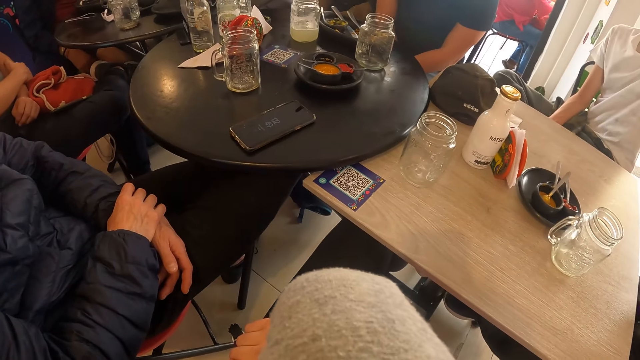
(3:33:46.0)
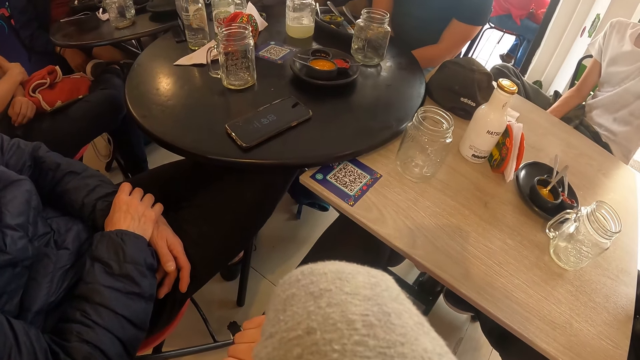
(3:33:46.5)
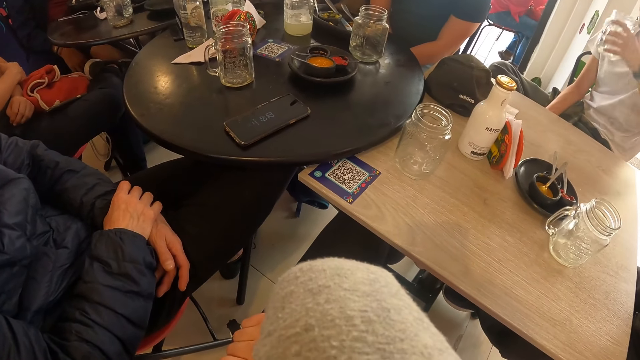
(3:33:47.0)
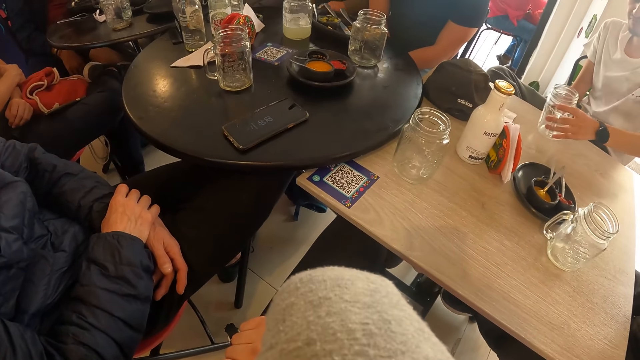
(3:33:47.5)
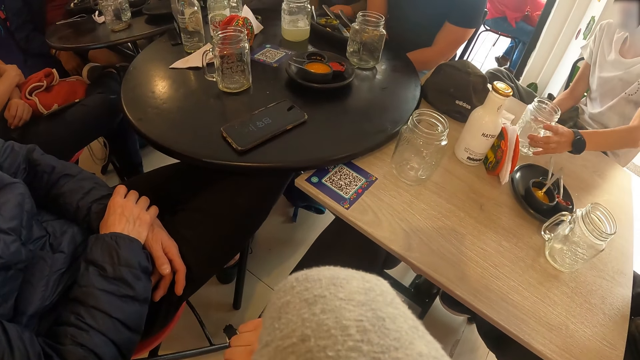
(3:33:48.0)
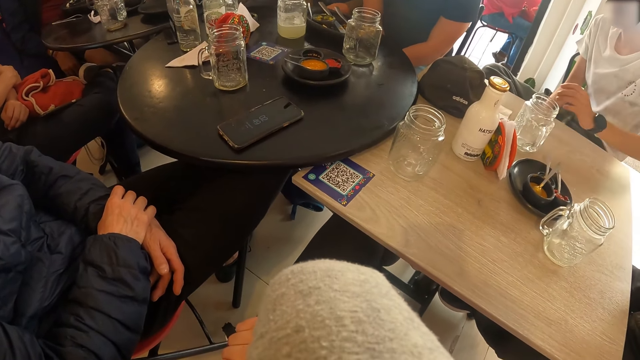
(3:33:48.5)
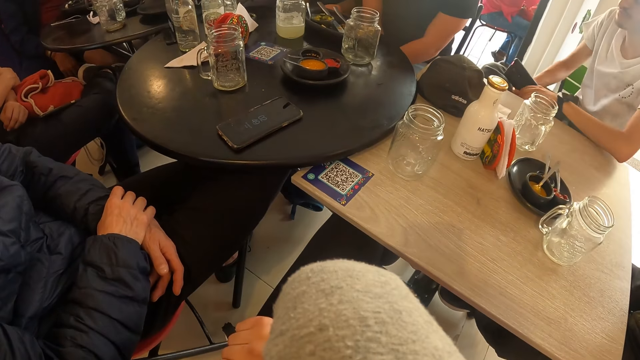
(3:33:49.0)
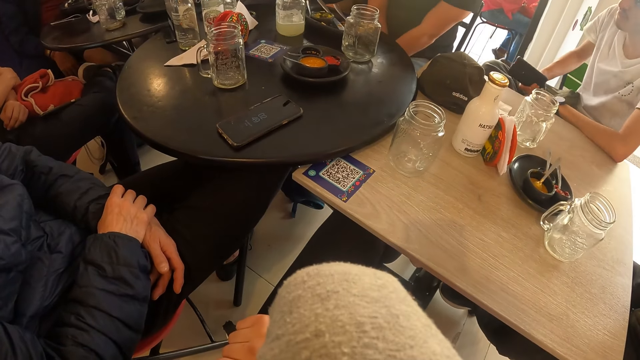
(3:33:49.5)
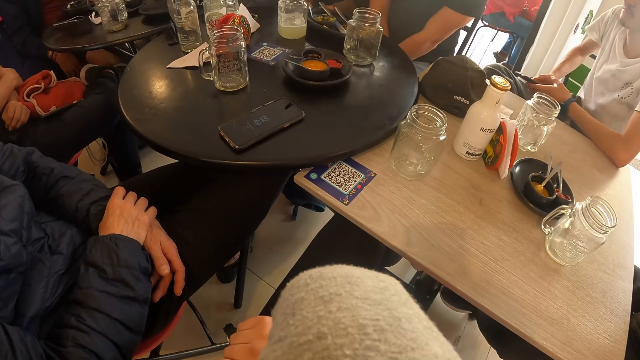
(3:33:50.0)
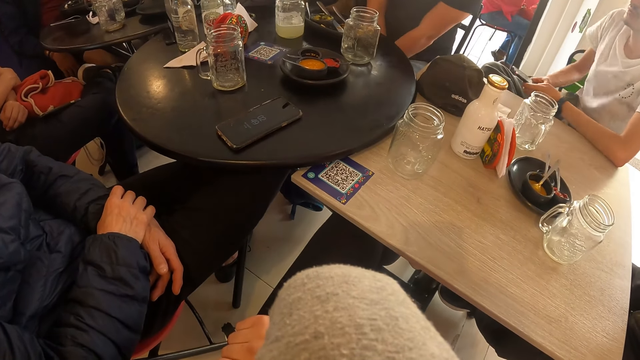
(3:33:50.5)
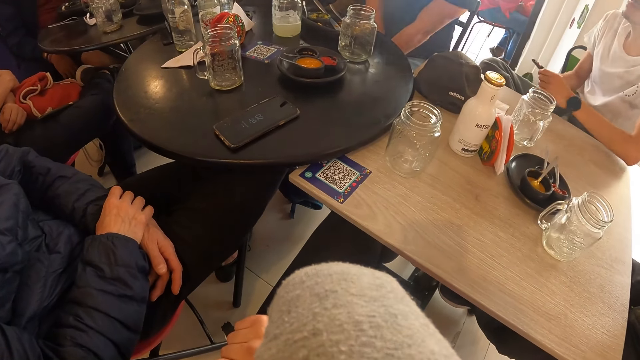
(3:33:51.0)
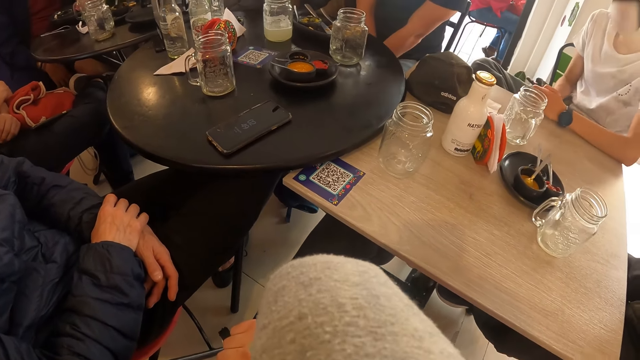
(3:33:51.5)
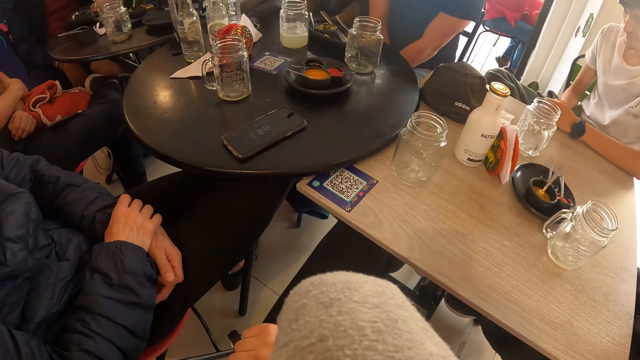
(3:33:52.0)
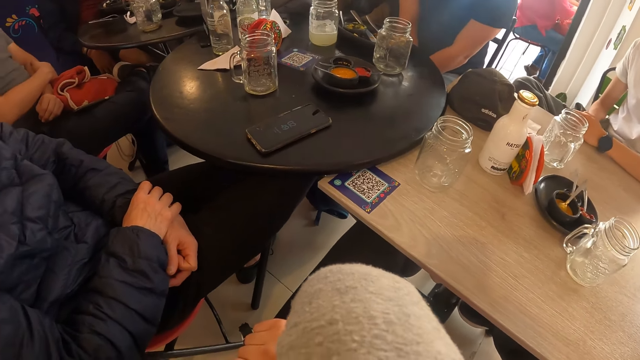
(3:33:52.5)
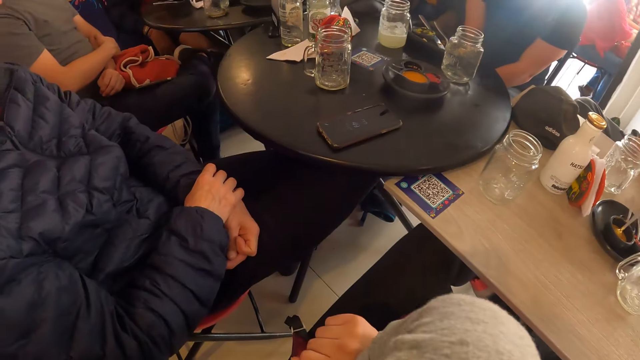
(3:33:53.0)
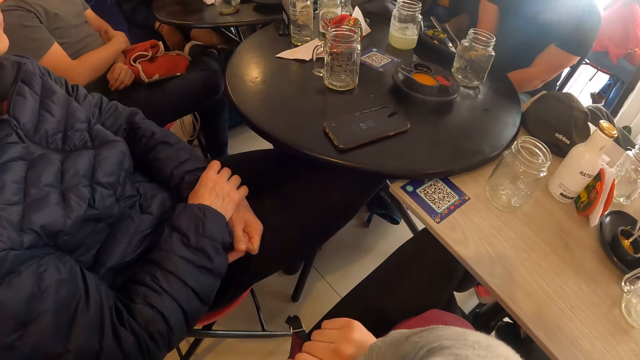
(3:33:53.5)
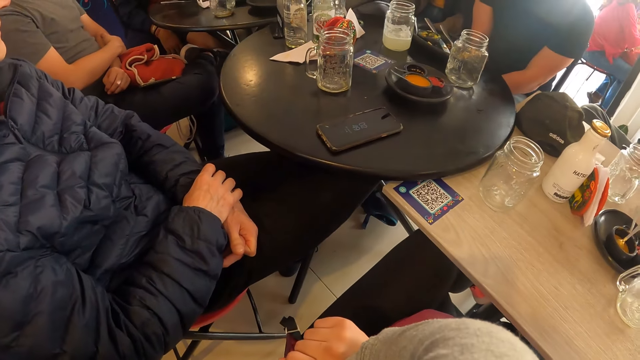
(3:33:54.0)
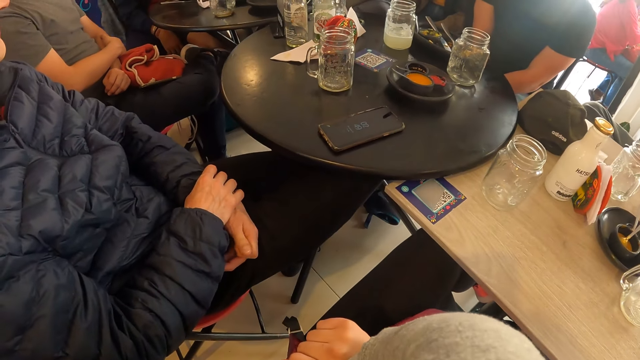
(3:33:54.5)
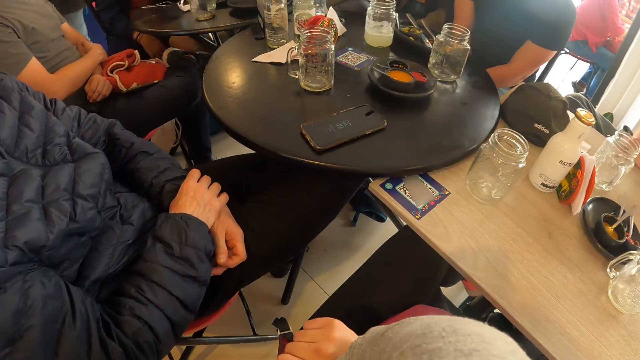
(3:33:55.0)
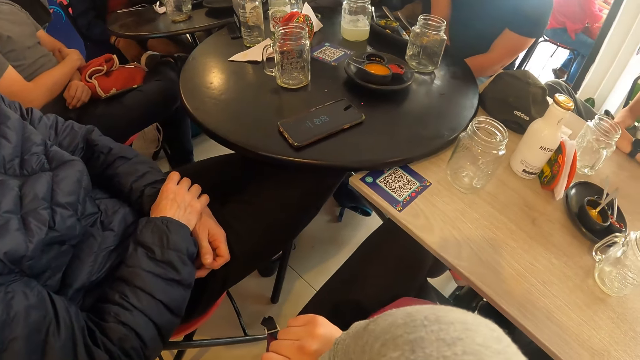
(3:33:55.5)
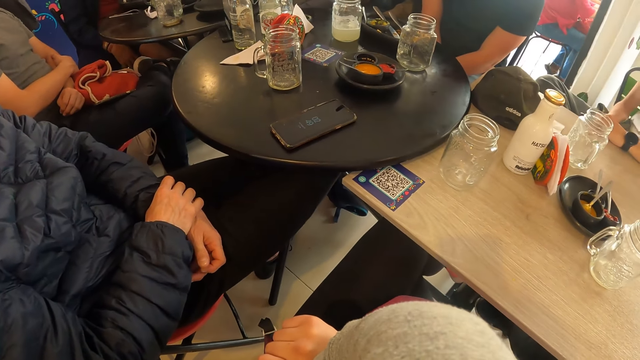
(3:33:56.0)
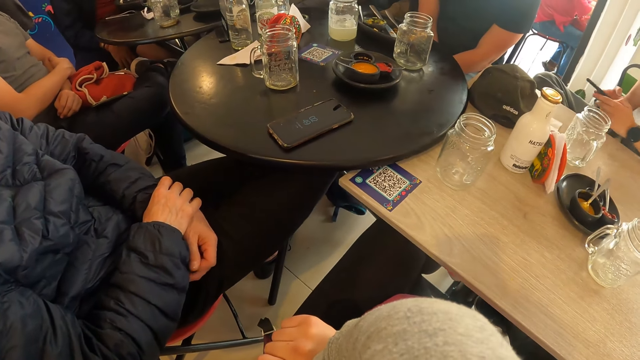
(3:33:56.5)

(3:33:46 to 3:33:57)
The camera wearer looks at the table. The man places the cup of juice on the table with his left hand. The camera wearer looks at the table. The man operates the phone in his left hand. The camera wearer looks at the table.

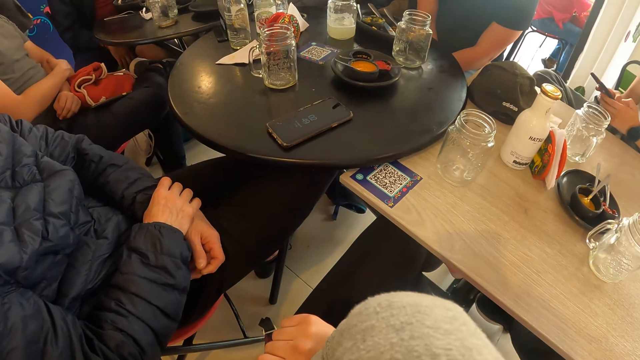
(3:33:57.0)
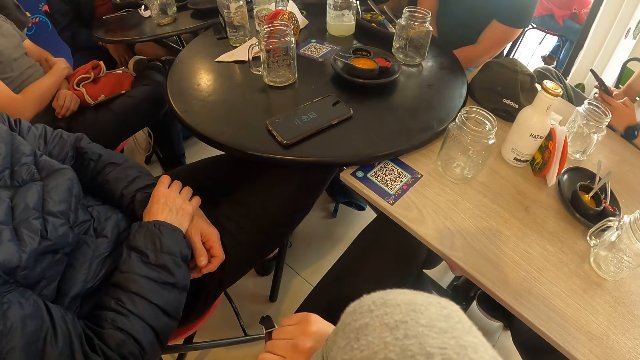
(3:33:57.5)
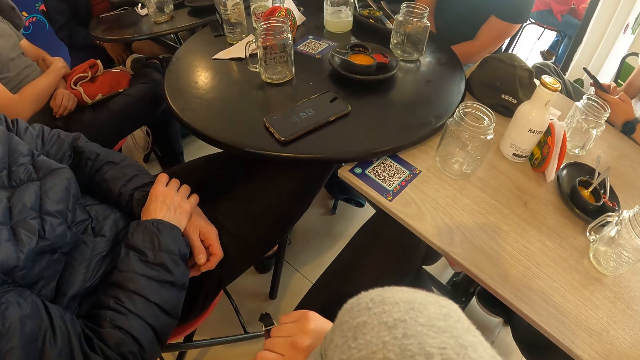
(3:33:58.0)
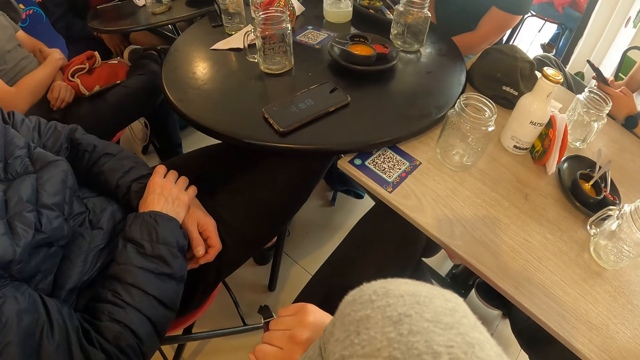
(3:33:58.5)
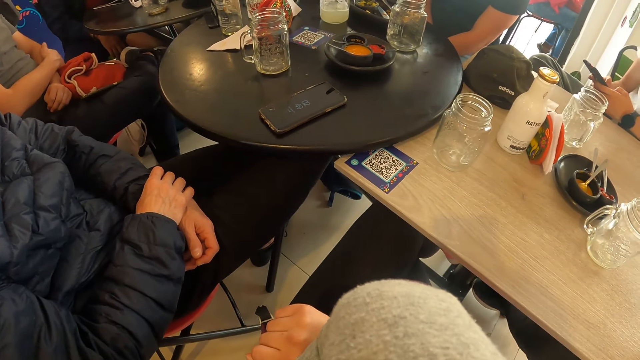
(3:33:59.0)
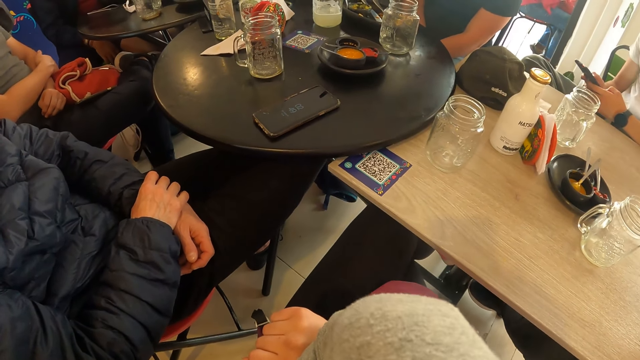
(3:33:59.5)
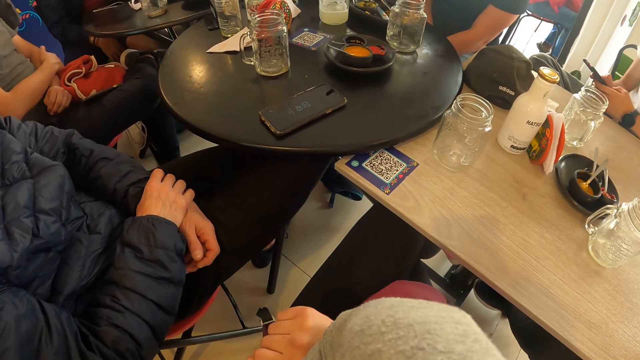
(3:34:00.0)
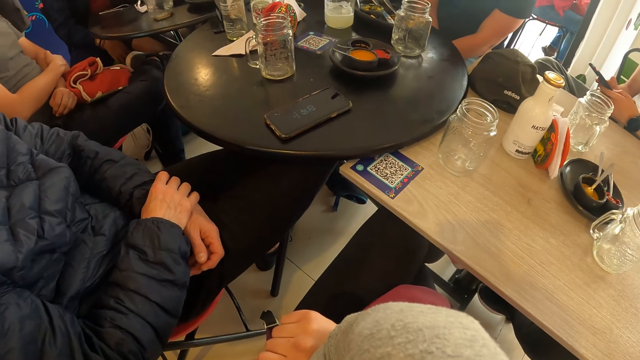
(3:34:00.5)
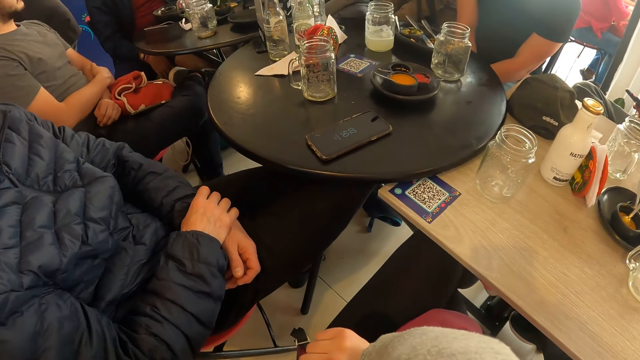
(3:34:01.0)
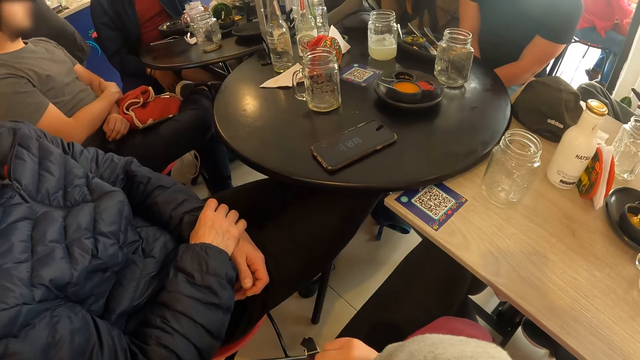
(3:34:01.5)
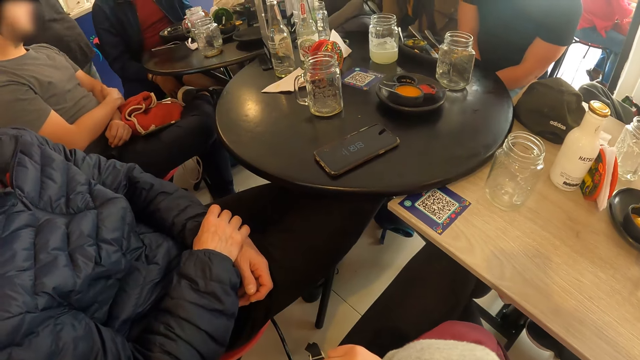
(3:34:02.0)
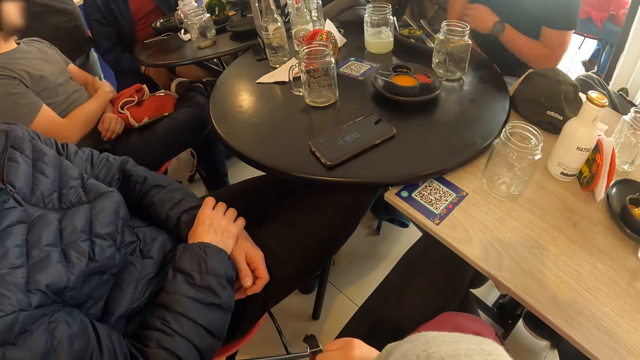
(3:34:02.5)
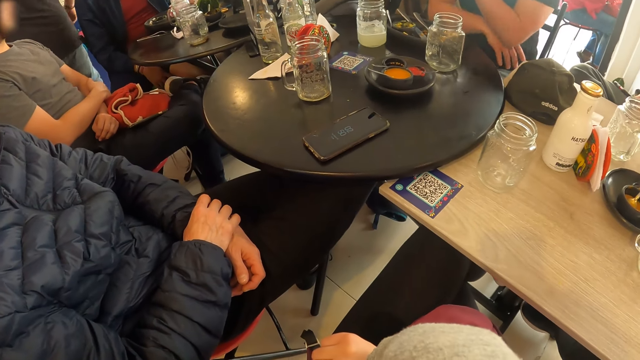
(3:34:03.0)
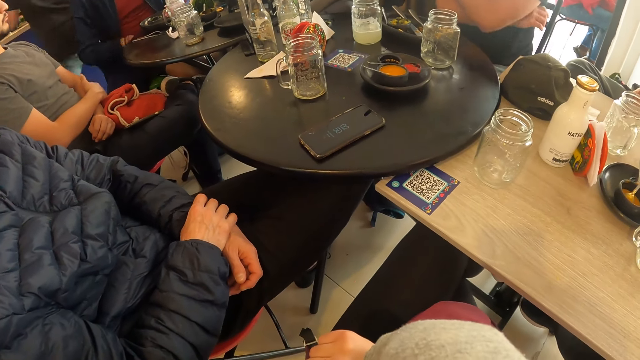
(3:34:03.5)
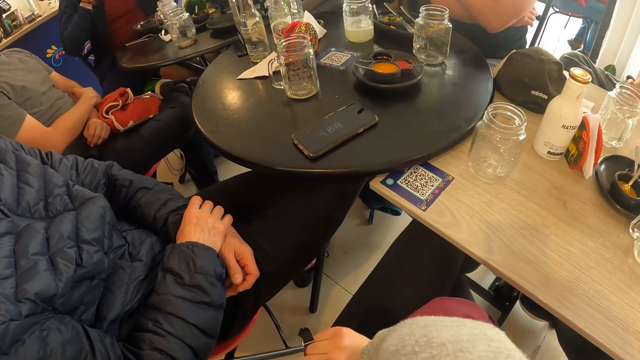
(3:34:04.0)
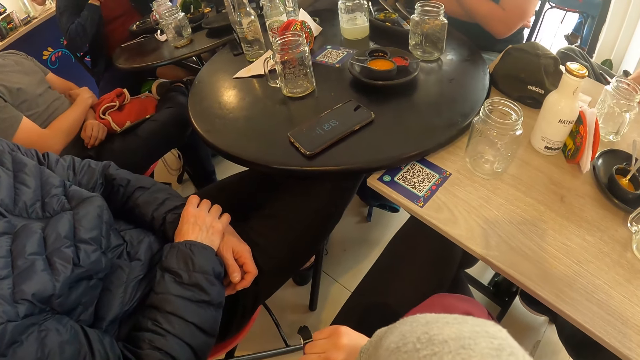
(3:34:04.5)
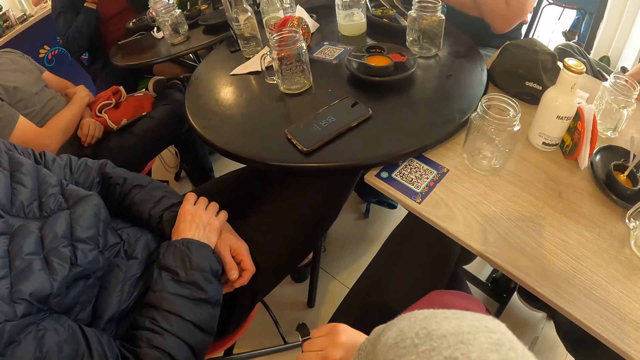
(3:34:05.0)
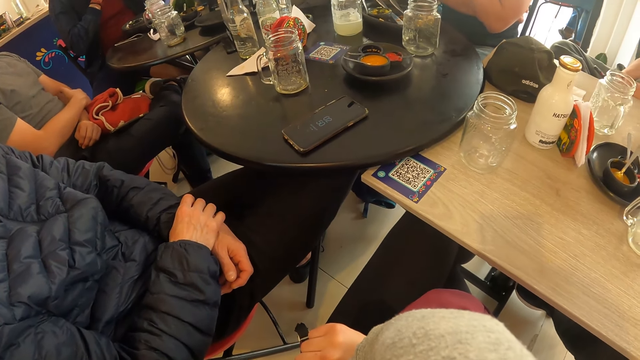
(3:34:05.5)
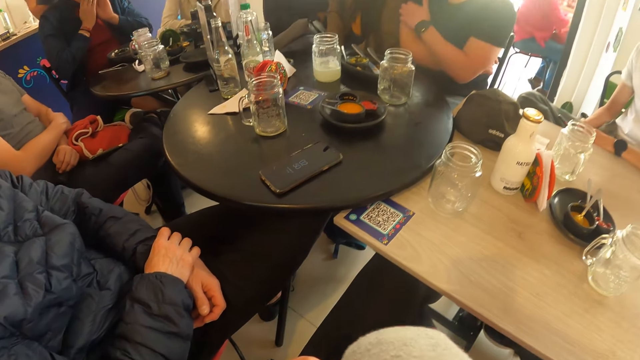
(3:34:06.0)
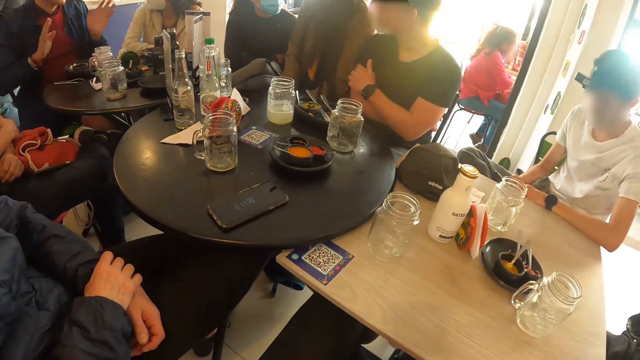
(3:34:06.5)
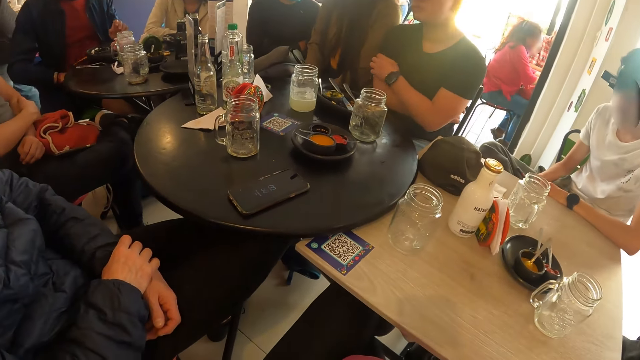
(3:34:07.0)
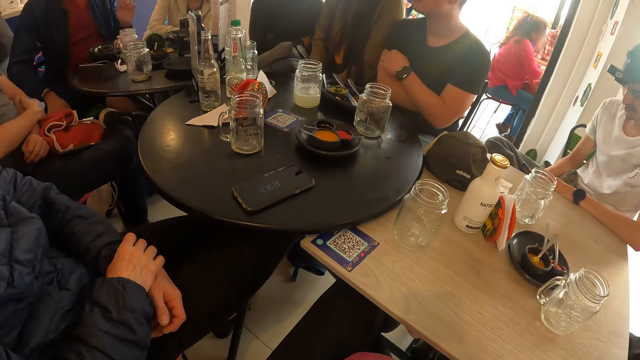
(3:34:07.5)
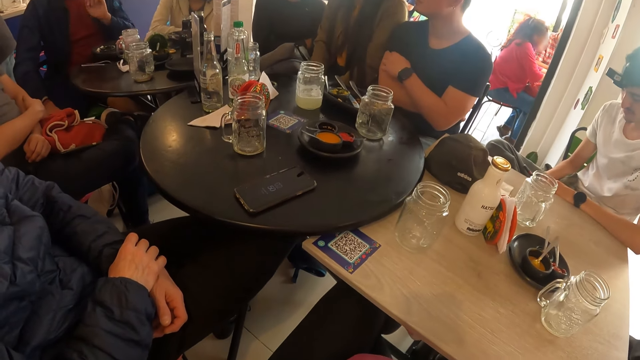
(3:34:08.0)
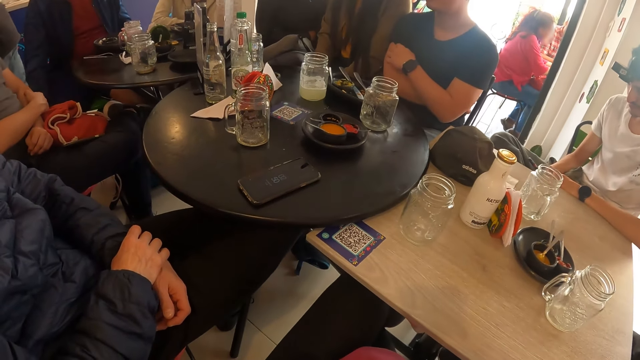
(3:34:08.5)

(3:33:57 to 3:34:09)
The camera wearer looks at the table. They look at the table repeatedly.
